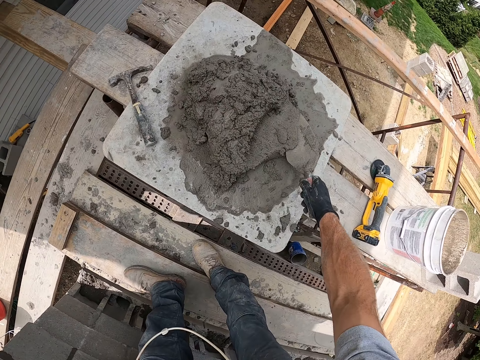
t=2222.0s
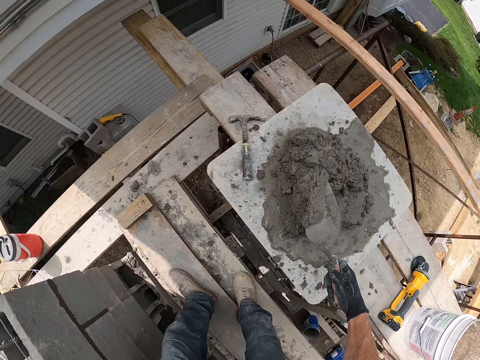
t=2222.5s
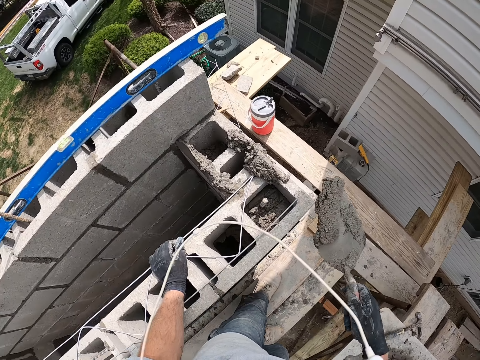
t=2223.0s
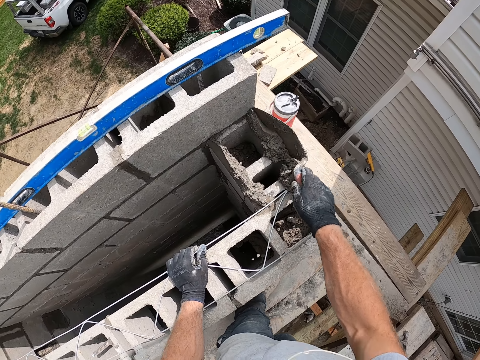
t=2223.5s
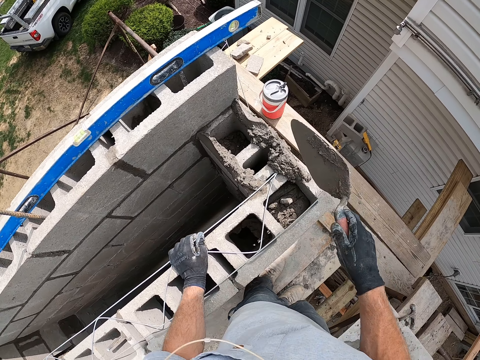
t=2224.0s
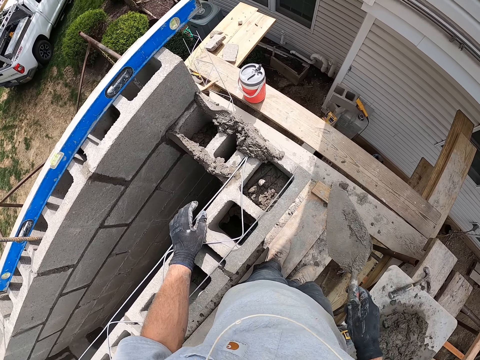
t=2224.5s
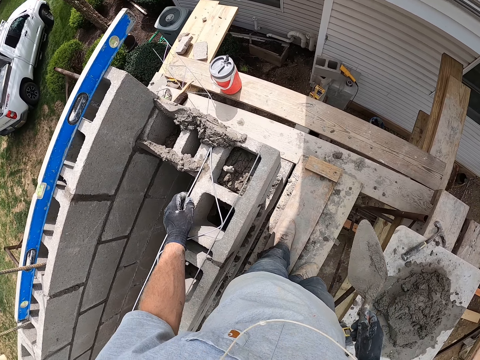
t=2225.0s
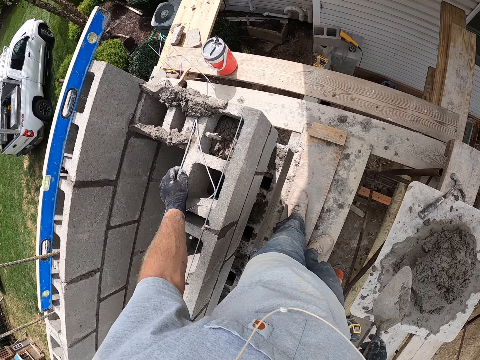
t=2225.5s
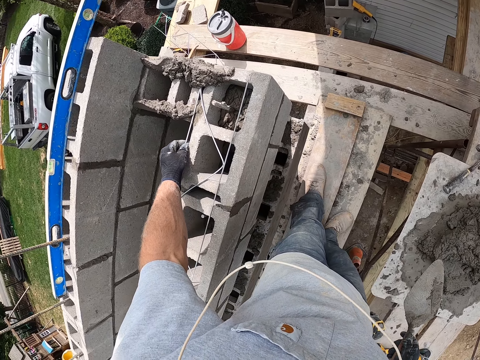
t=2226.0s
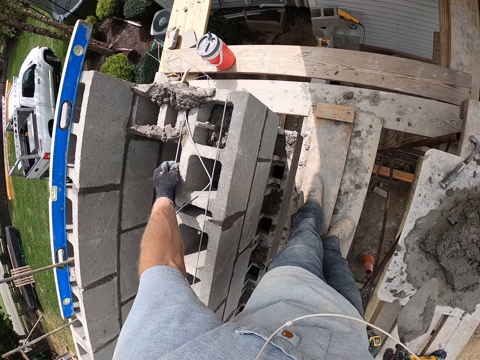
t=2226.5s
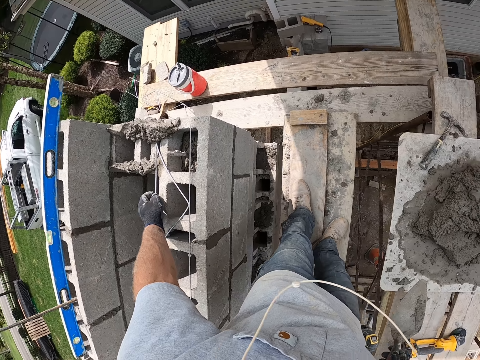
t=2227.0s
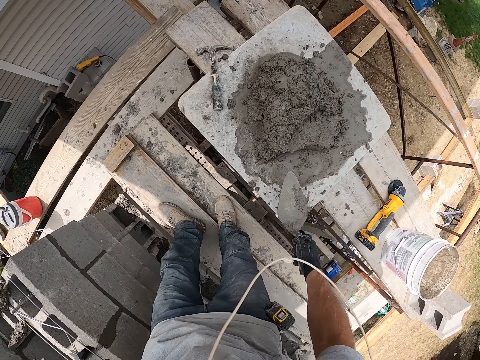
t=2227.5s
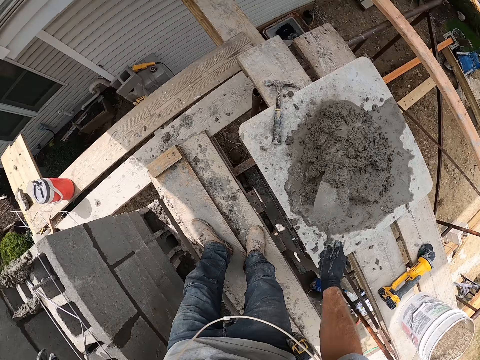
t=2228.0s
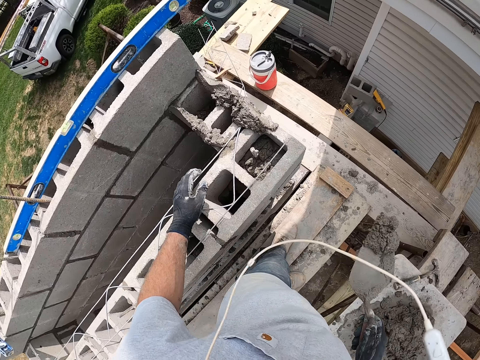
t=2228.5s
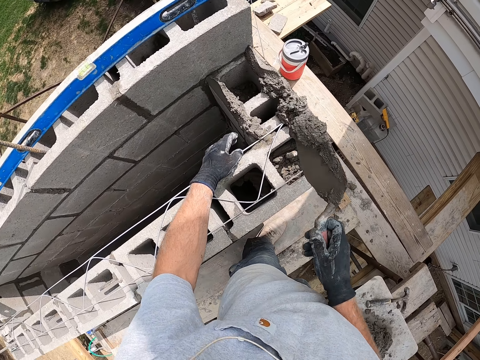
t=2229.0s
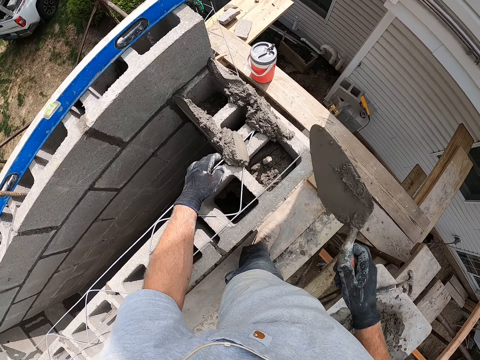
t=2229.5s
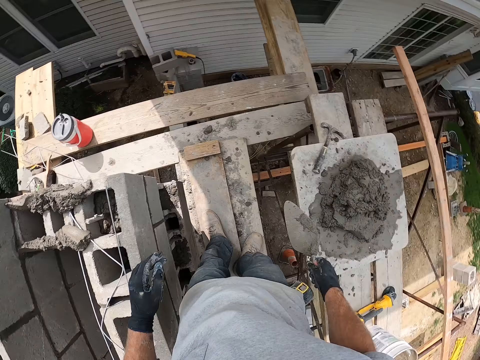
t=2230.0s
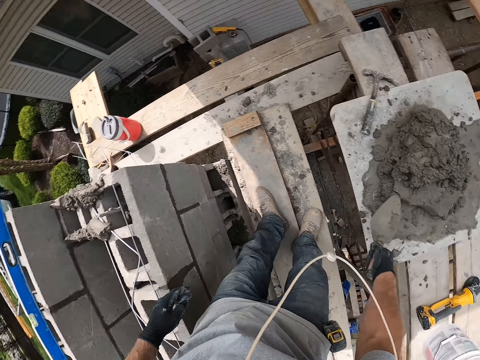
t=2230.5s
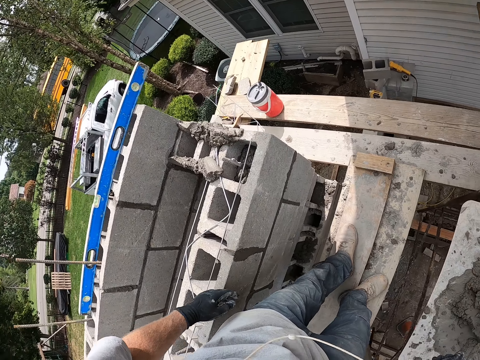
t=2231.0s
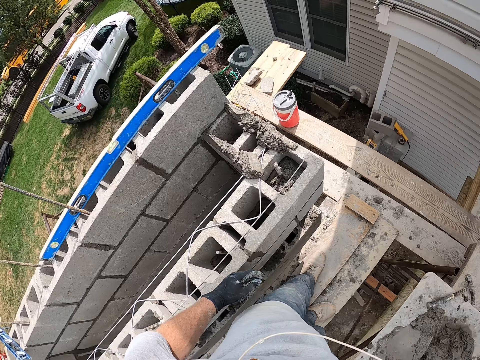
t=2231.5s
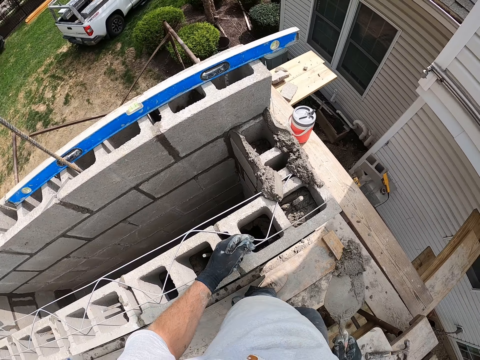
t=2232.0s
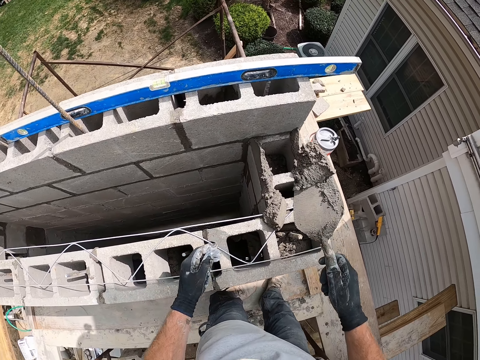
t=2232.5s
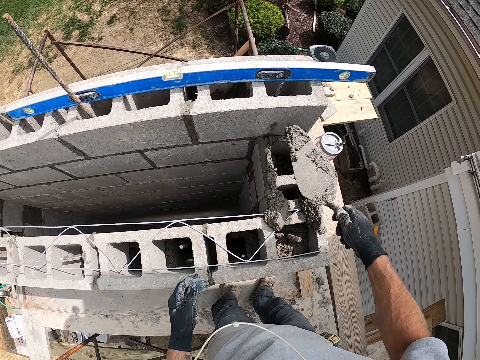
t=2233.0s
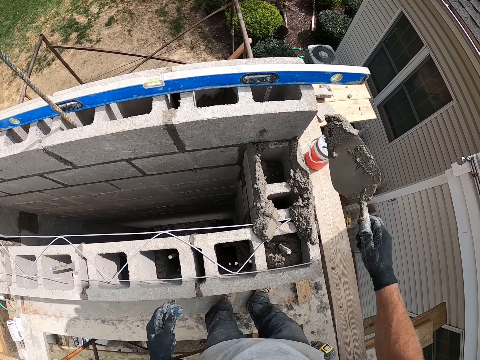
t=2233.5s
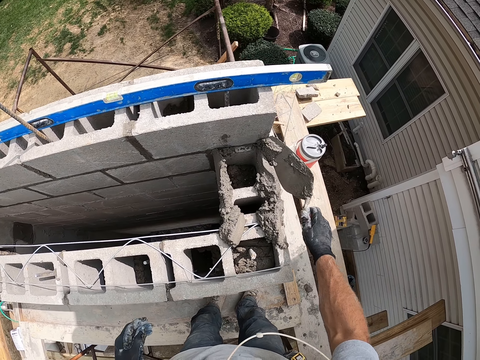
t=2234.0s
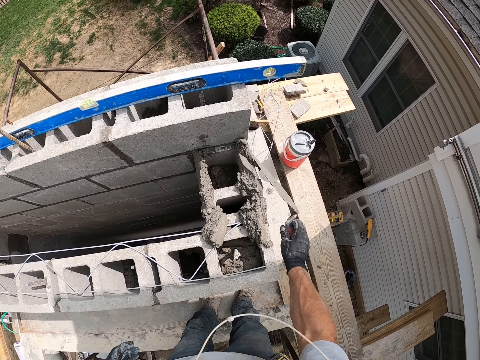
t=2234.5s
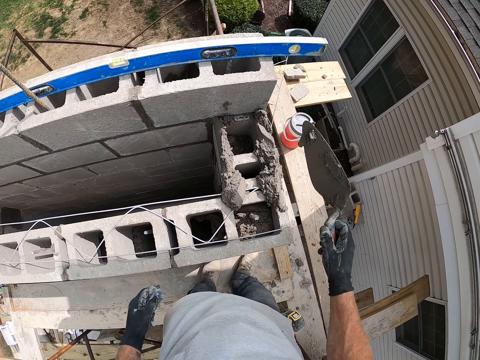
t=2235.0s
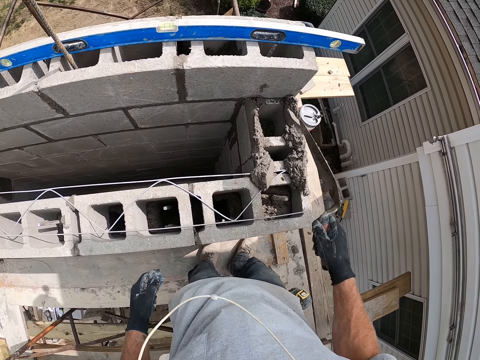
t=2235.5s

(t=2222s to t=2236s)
The camera wearer packs cement or concrete with the trowel and pours the cement on the concrete block or brick with the trowel. They pack the cement with the trowel and pour the cement on the concrete block with the trowel again. They scoop the concrete with the trowel and put the concrete on the brick.

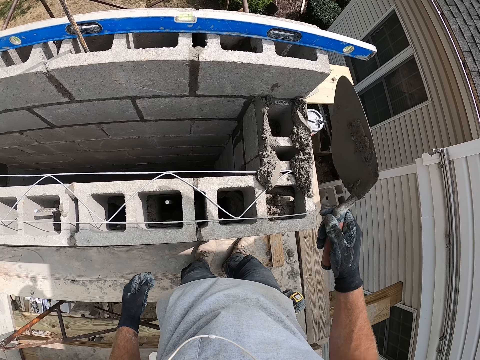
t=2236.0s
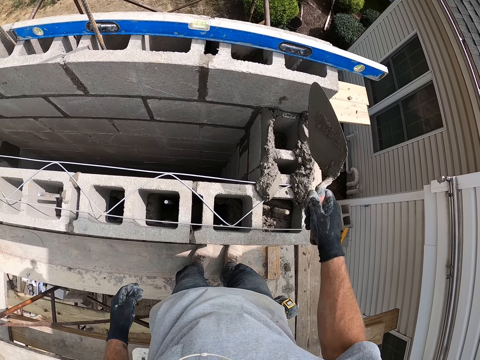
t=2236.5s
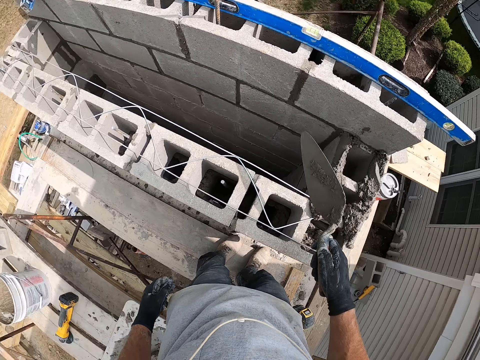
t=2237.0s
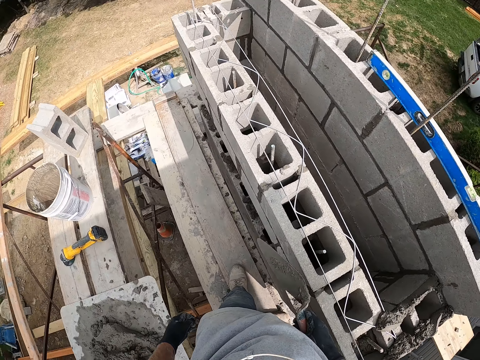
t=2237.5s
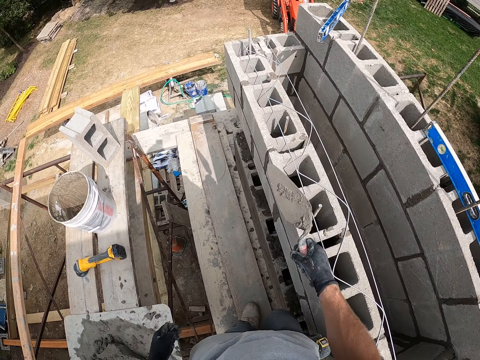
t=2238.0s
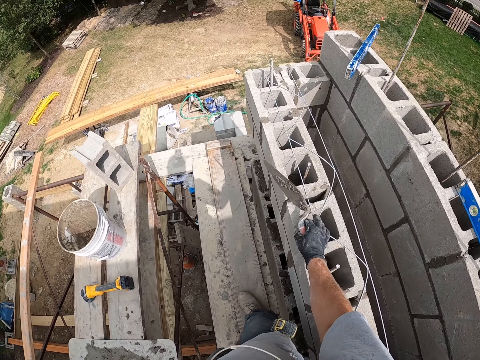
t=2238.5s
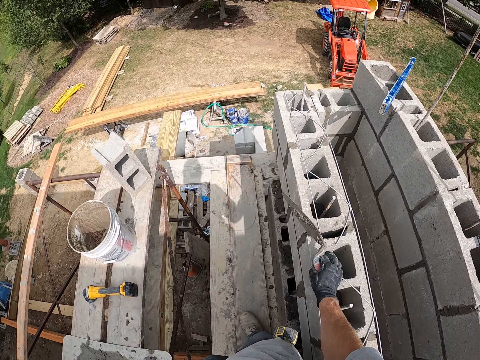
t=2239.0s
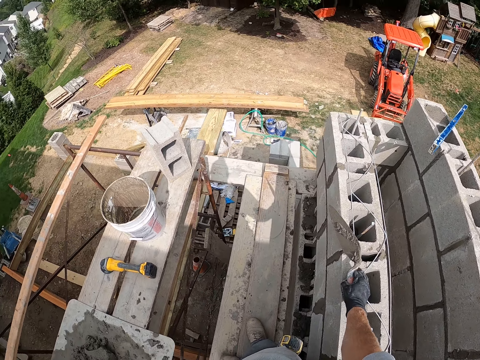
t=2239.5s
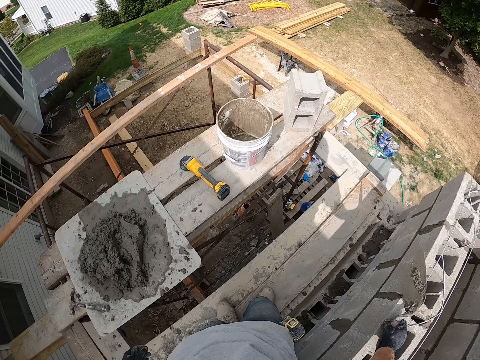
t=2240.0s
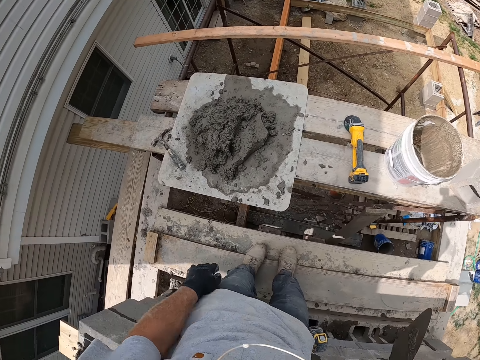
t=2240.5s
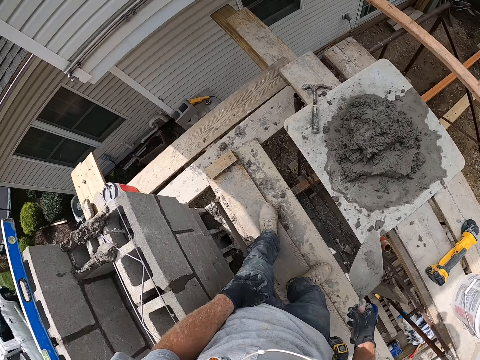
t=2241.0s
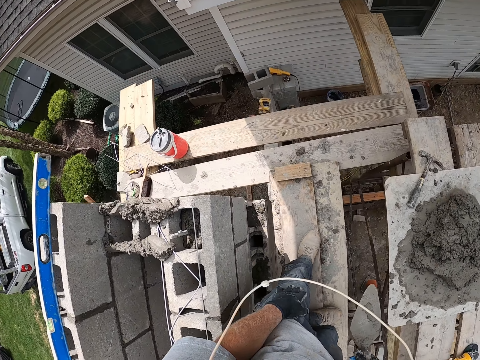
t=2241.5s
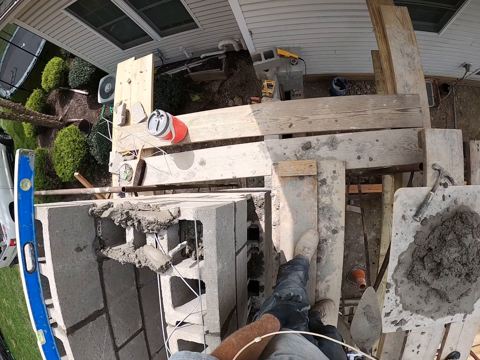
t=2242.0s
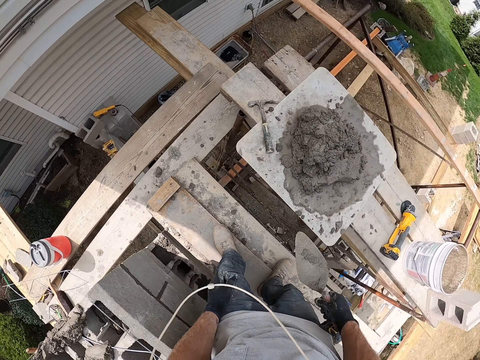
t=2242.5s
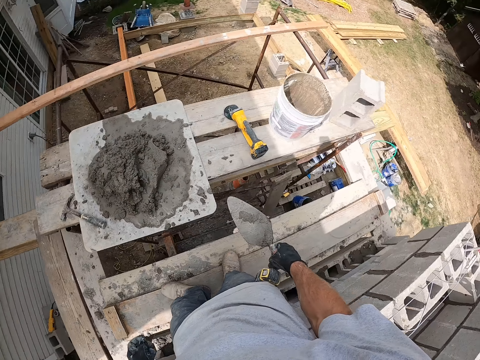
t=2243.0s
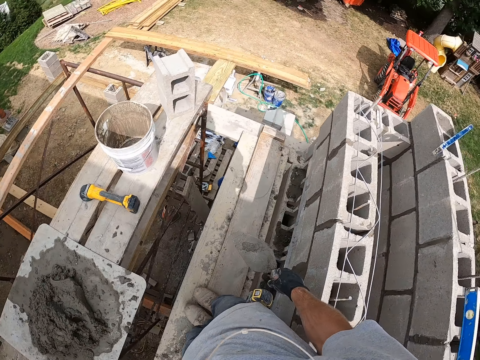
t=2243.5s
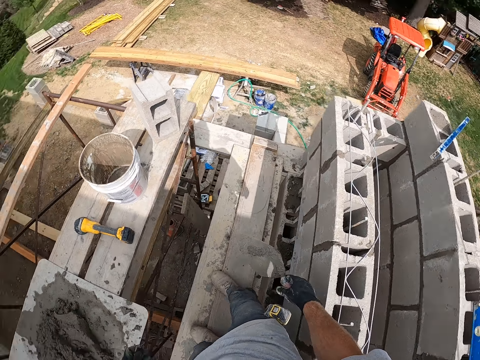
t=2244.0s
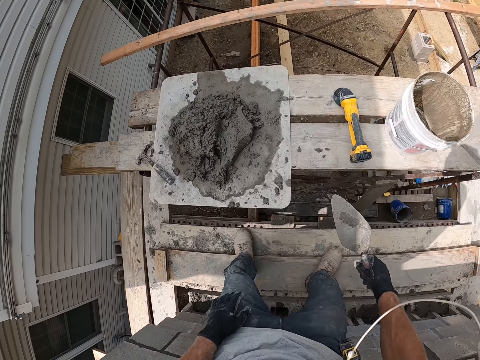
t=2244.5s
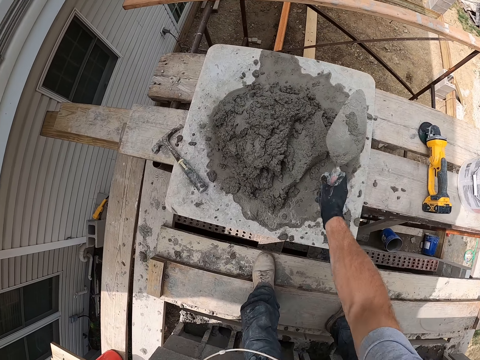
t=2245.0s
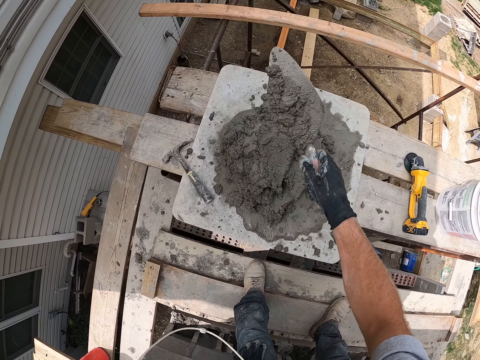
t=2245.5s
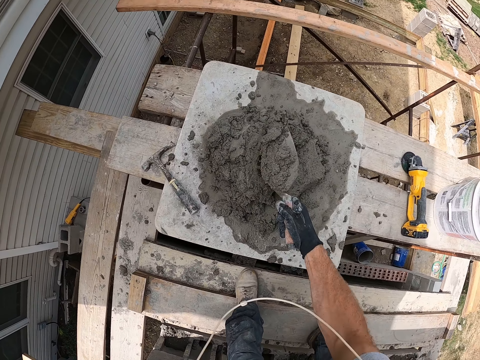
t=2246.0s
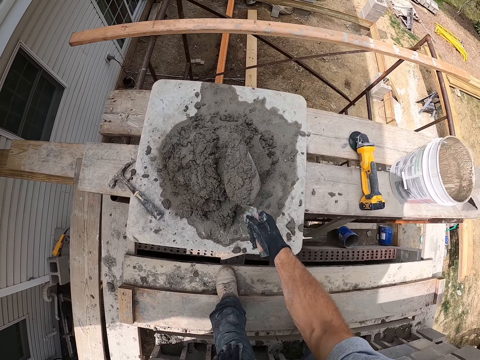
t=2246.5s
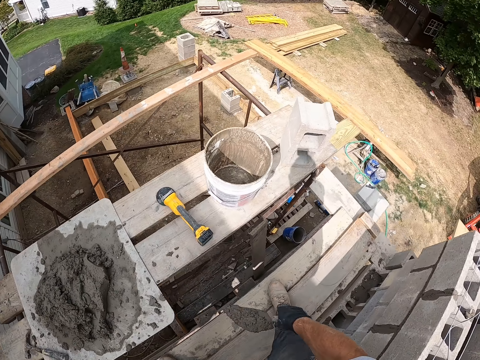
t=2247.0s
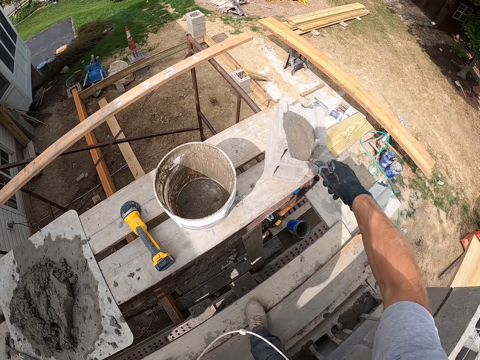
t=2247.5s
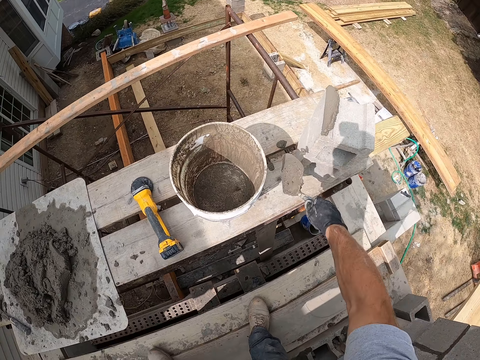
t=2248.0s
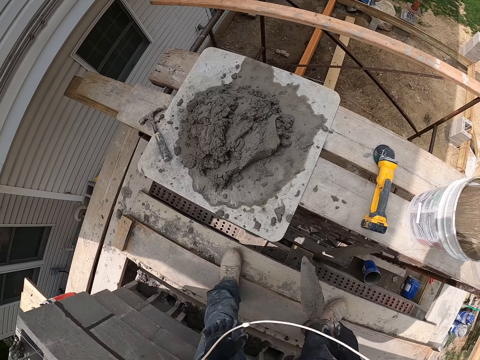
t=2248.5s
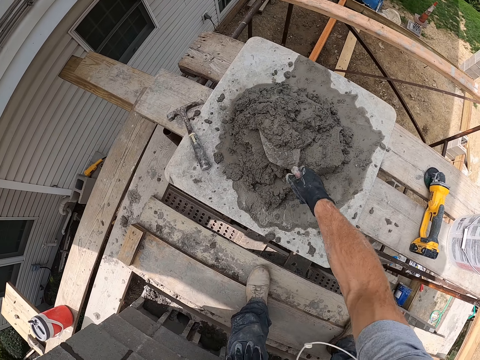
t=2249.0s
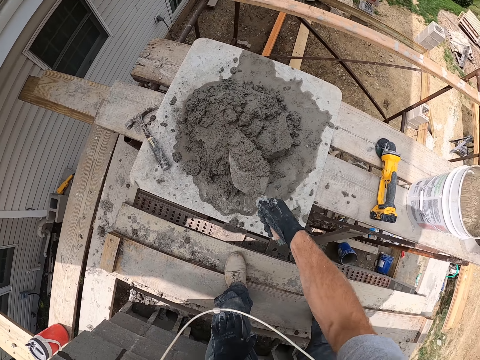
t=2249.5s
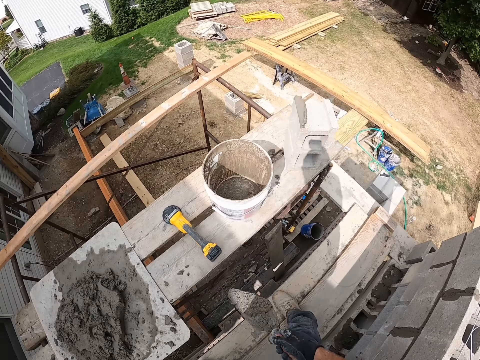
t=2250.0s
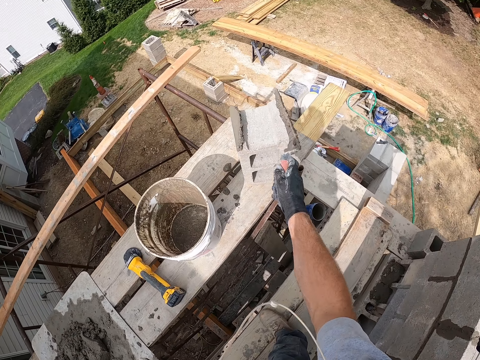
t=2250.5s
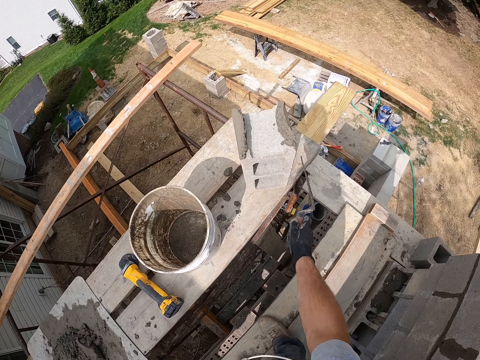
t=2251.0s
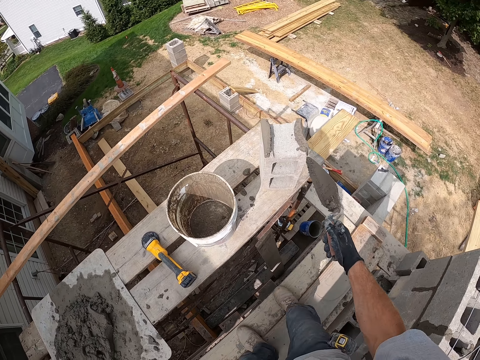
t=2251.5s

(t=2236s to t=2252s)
The camera wearer looks around the construction site. They pack cement with the trowel and pour the cement on the concrete block with the trowel. They pack the cement with the trowel and pour the cement on the concrete block with the trowel again.
